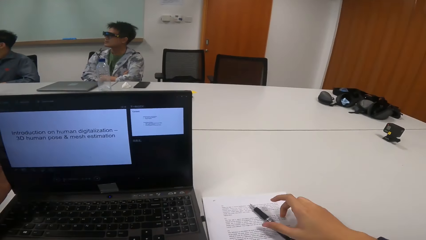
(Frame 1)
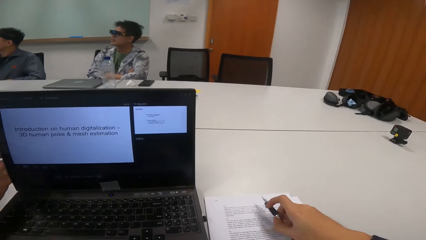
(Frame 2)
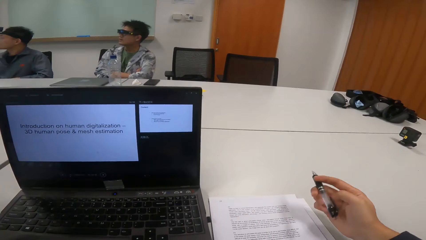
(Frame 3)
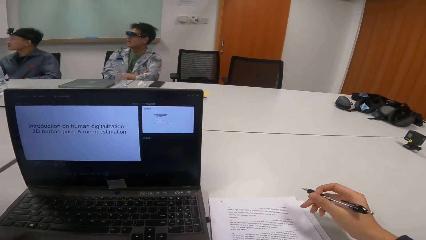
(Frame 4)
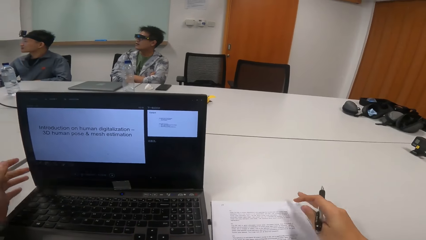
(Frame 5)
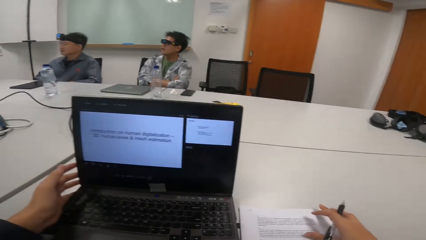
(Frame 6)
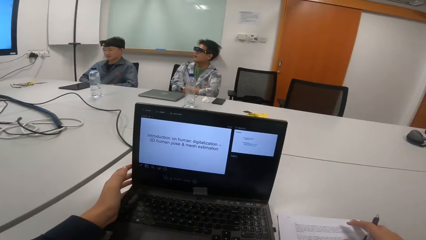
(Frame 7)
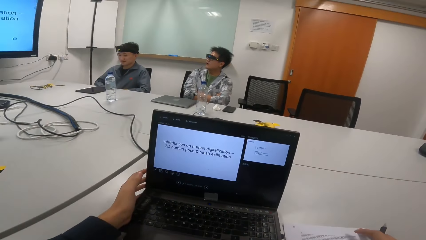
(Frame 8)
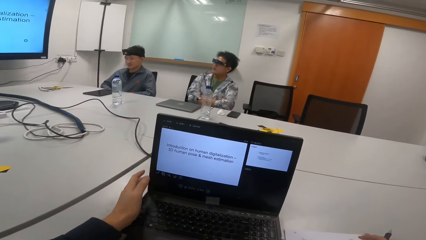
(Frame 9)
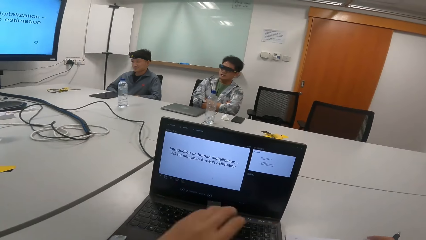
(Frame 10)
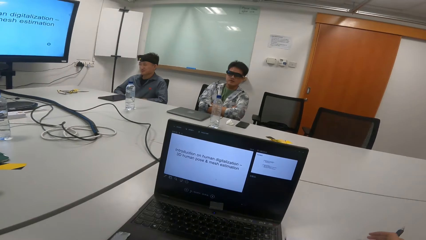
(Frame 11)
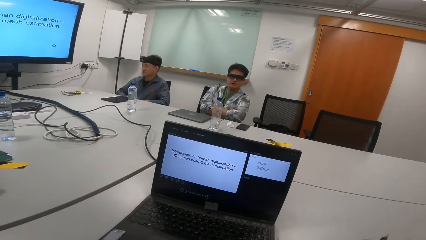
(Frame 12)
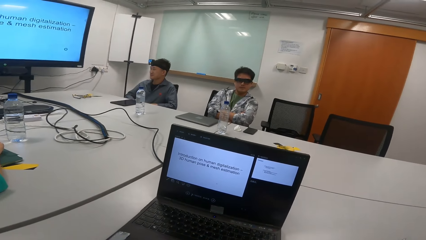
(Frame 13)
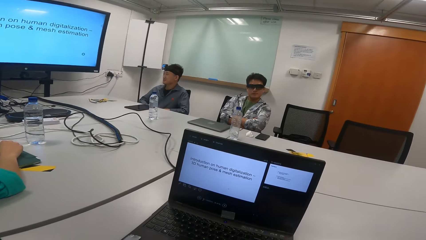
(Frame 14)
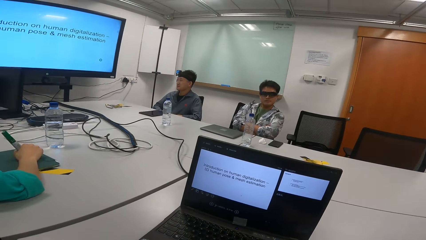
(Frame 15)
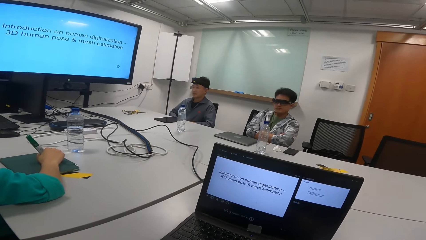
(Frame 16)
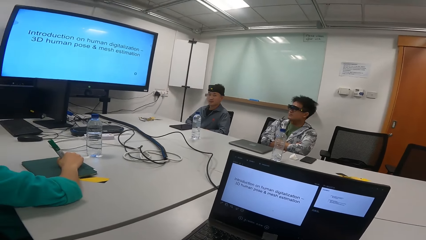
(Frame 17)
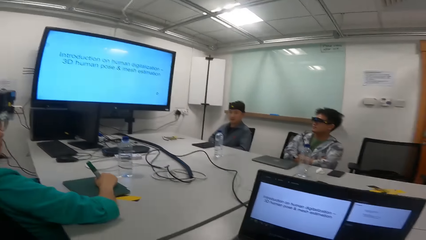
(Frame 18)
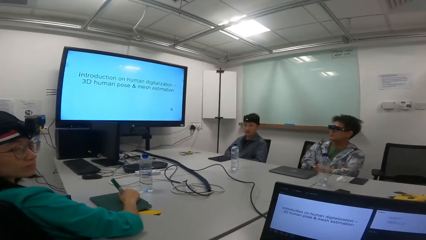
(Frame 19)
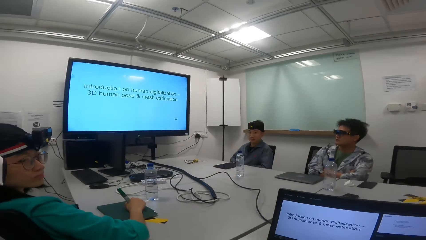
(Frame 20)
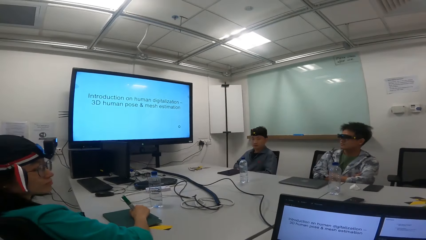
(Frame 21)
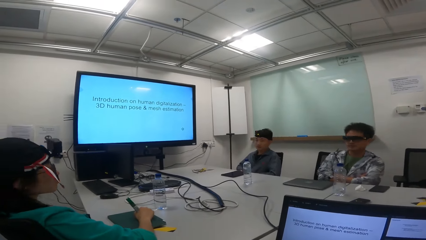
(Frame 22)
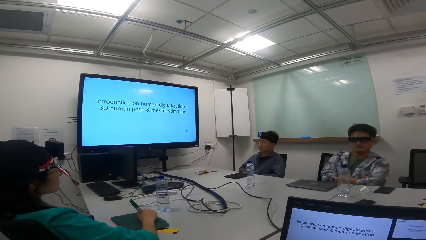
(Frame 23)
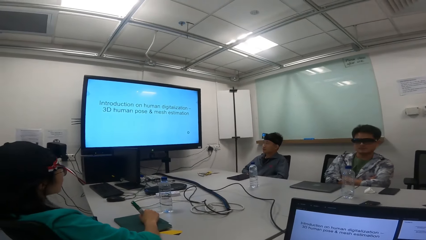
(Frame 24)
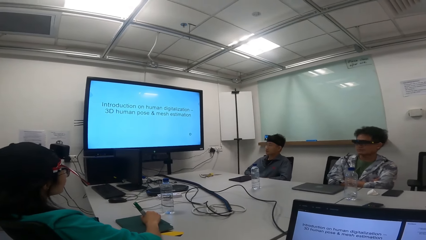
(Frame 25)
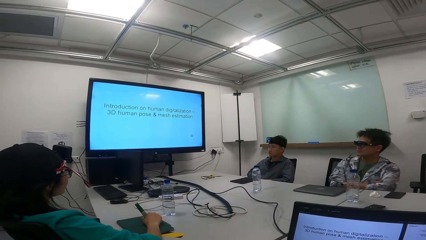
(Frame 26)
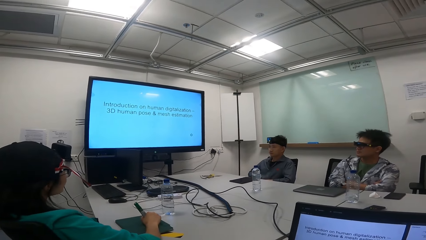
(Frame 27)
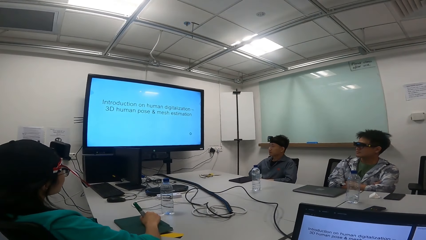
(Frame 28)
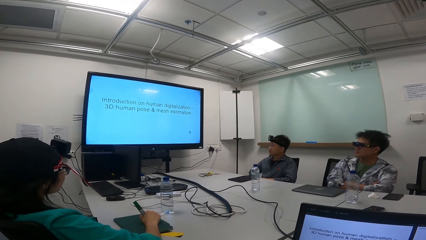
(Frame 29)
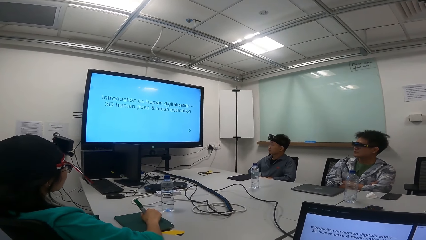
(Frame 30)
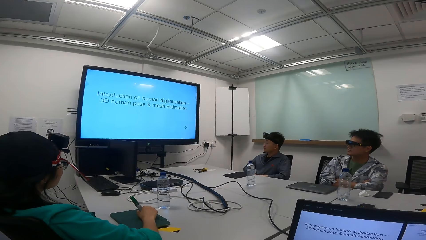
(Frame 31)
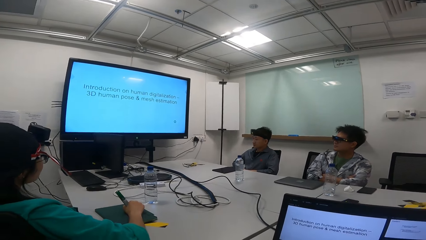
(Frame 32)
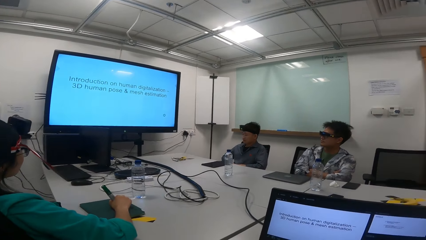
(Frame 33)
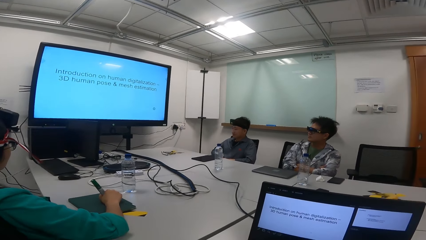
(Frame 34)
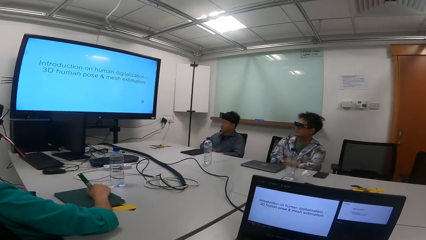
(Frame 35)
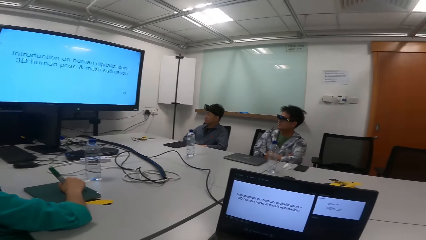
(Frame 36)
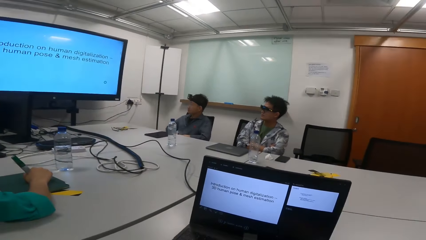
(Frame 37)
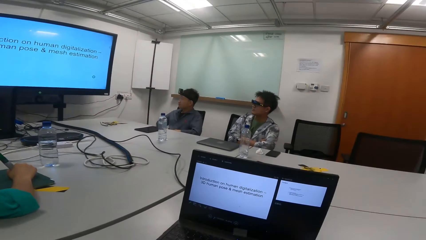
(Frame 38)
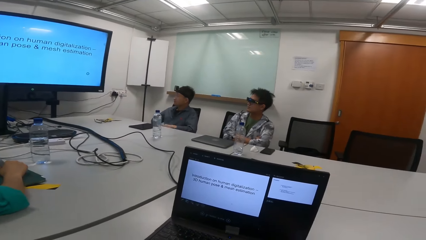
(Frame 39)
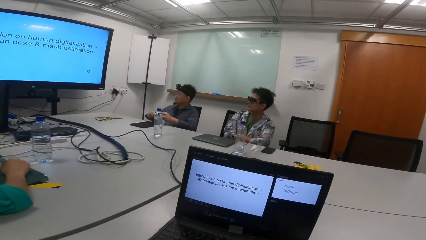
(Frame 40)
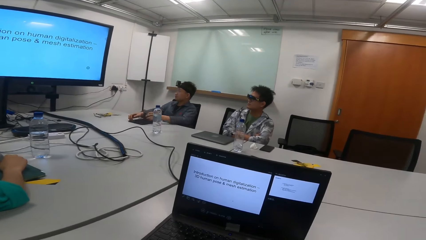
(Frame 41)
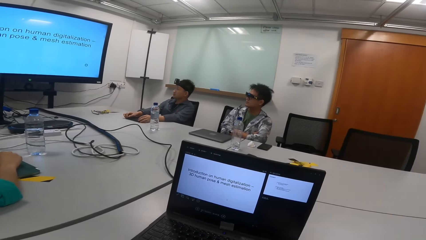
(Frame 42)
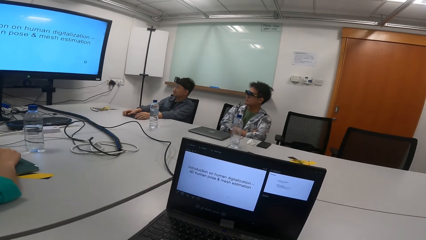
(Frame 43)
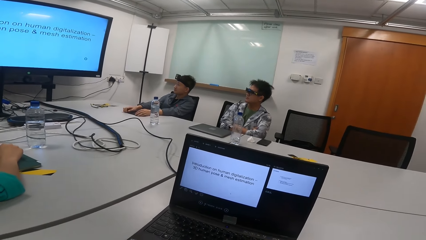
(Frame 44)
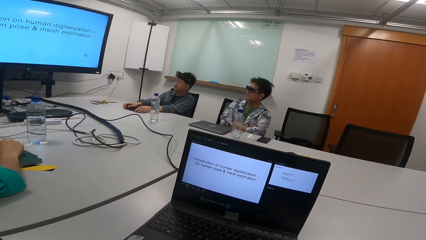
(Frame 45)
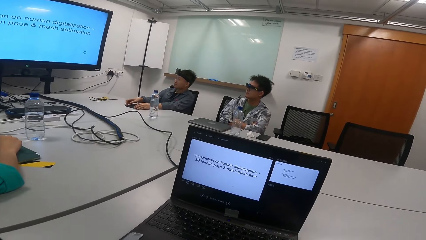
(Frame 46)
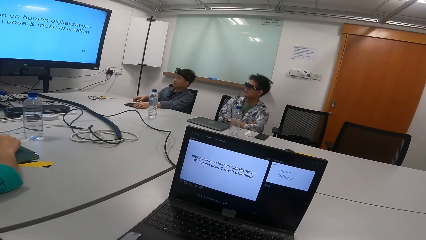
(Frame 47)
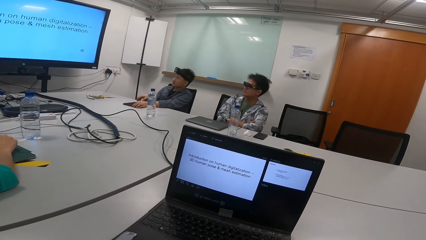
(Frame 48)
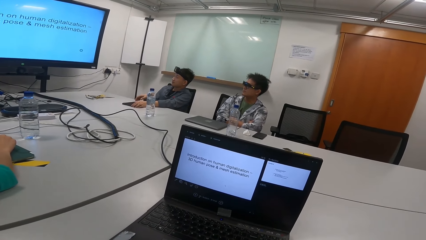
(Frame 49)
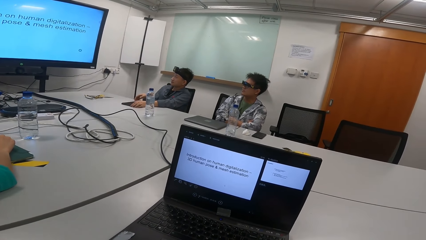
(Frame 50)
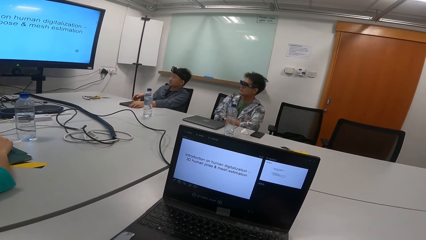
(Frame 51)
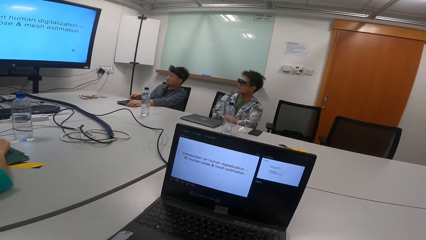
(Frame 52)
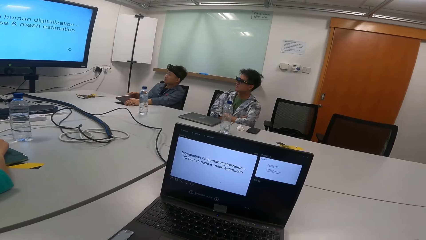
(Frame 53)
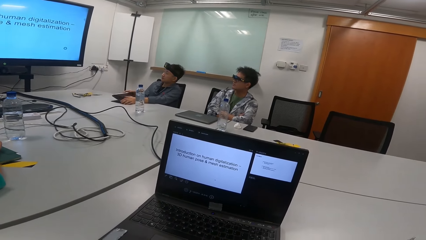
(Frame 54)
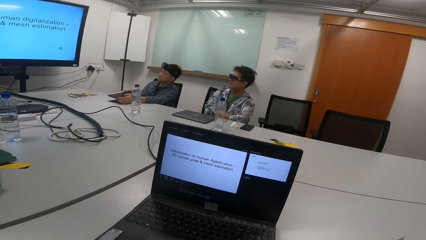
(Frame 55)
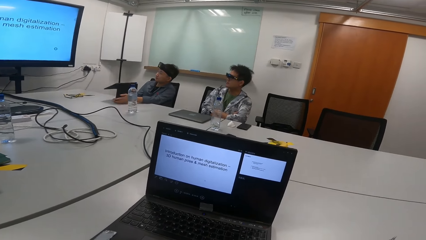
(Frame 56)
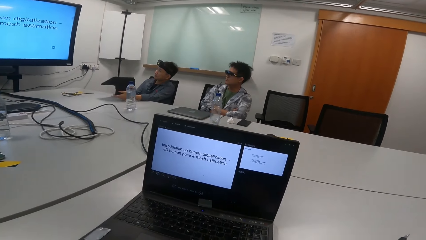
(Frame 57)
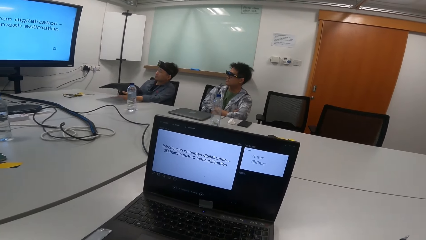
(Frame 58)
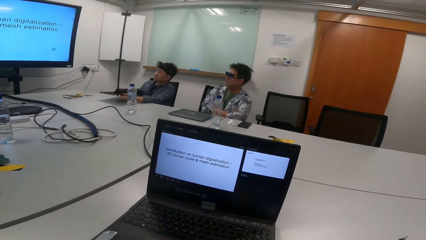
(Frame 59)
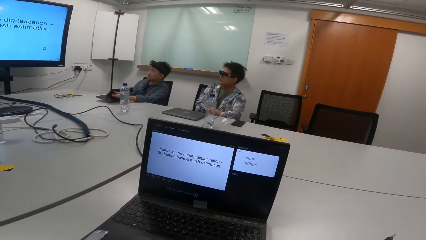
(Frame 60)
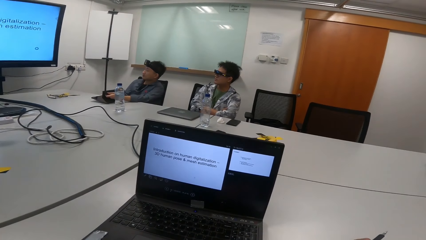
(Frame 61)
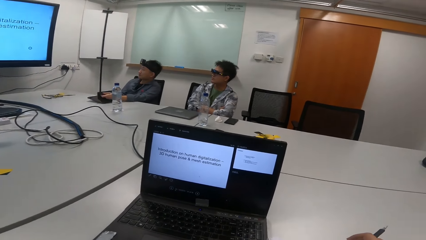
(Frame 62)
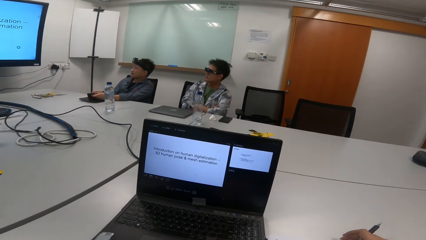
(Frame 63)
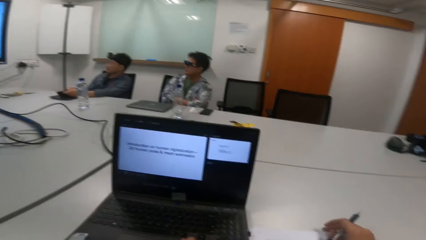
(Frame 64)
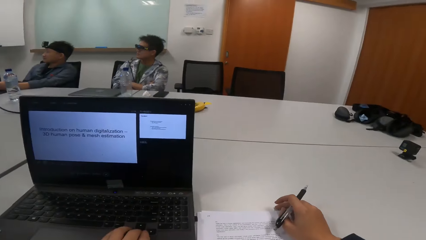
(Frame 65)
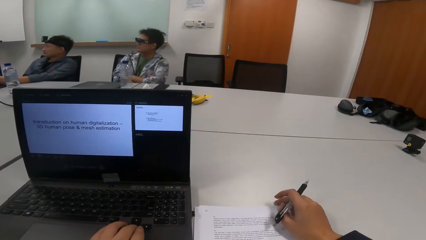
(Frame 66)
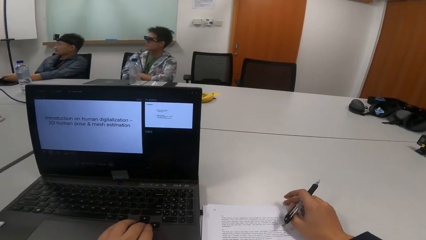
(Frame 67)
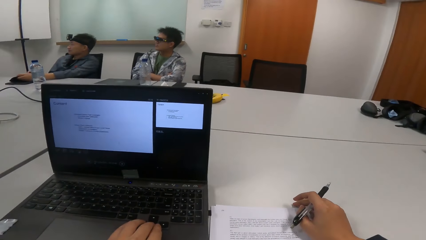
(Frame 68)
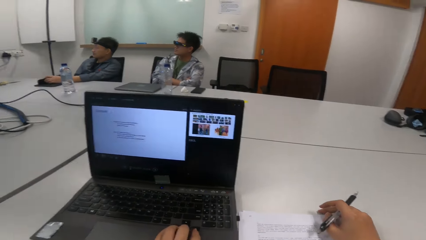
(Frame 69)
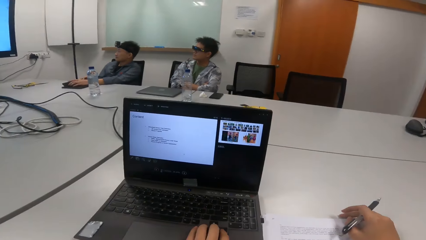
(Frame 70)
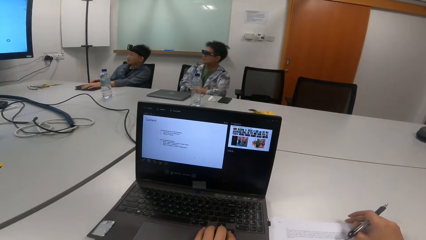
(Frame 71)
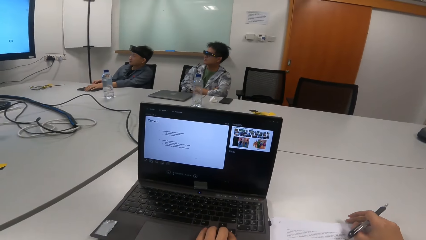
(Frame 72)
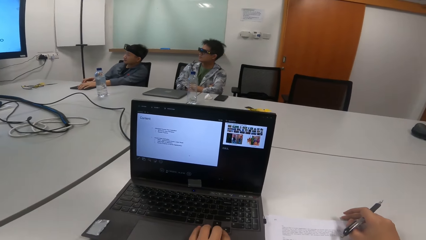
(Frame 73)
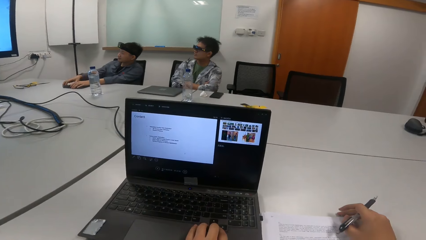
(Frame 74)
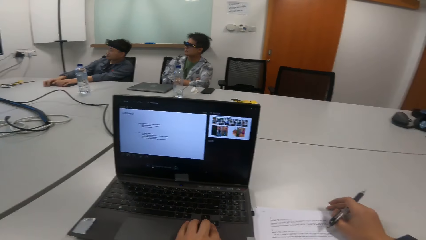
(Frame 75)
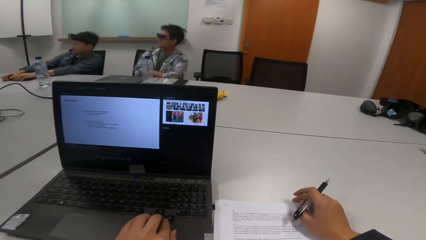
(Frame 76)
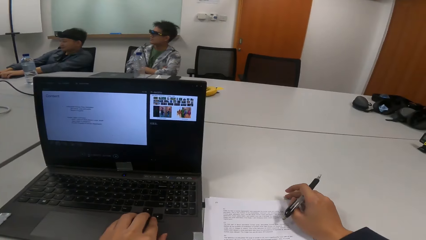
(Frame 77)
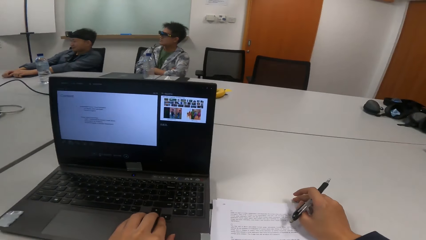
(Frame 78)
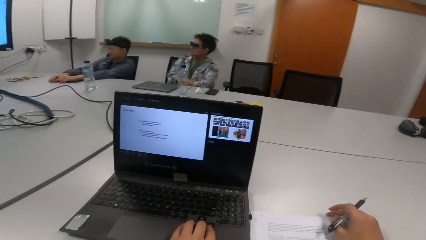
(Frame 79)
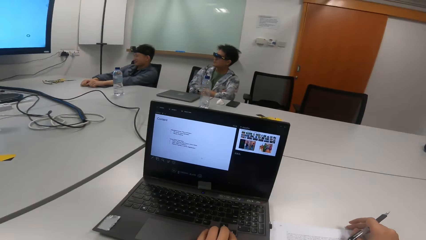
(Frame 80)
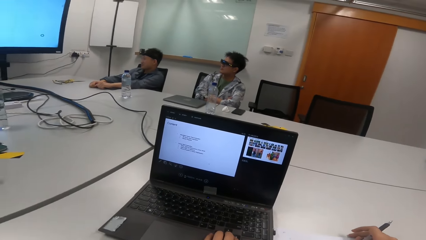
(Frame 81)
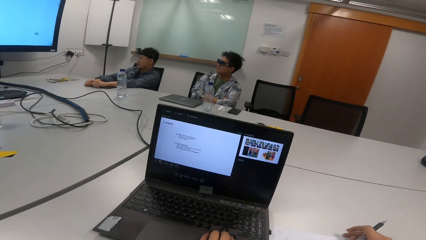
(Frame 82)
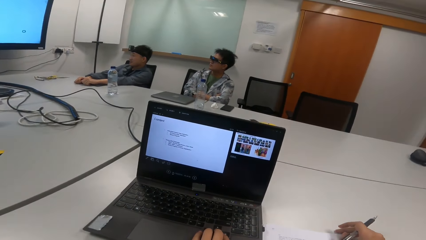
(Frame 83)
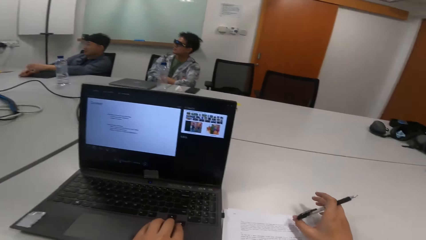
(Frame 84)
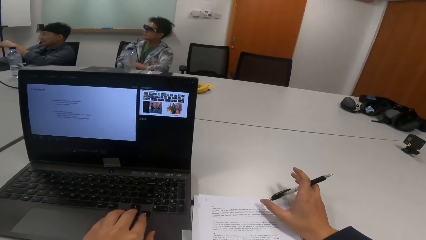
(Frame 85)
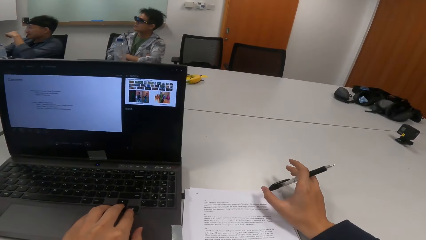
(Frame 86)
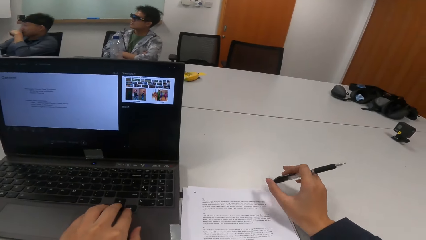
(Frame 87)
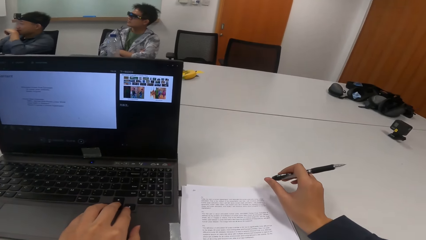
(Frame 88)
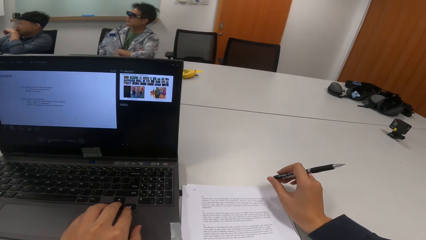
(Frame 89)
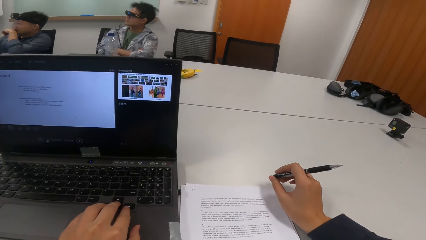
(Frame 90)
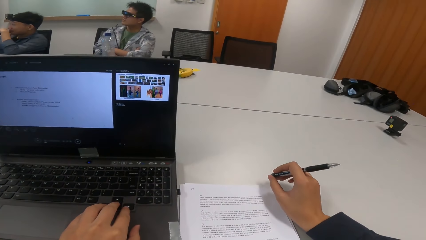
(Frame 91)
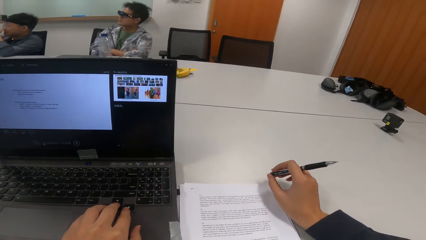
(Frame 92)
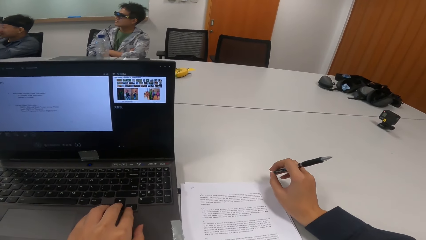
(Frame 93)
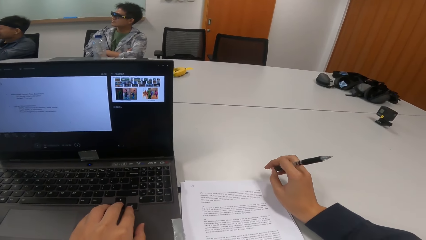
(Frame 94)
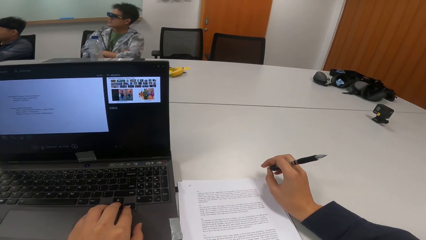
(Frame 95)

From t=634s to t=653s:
The camera wearer drops the pen on the paper. They pick up the pen. They interact with a man and two other men. They put the pen down on the table. The first man picks up the tablet. A person touches a laptop. The first man adjusts the tablet cover. The camera wearer operates the laptop. They read a presentation to the three men.
